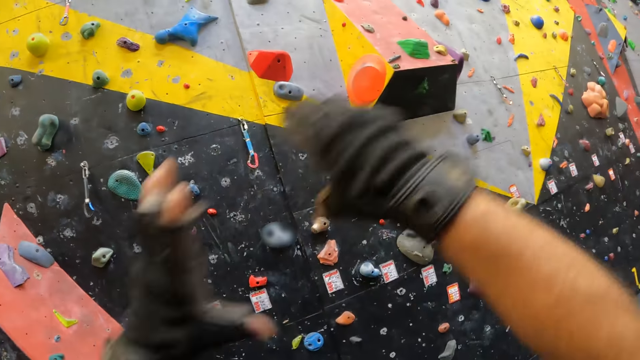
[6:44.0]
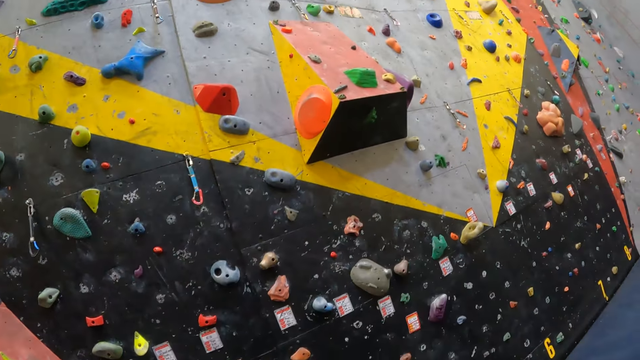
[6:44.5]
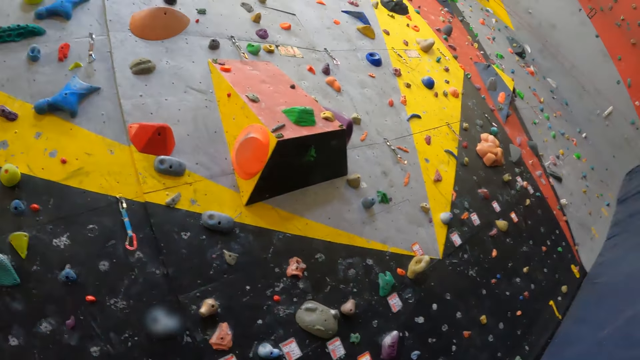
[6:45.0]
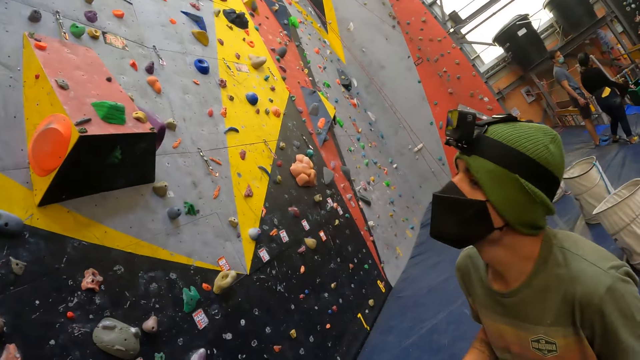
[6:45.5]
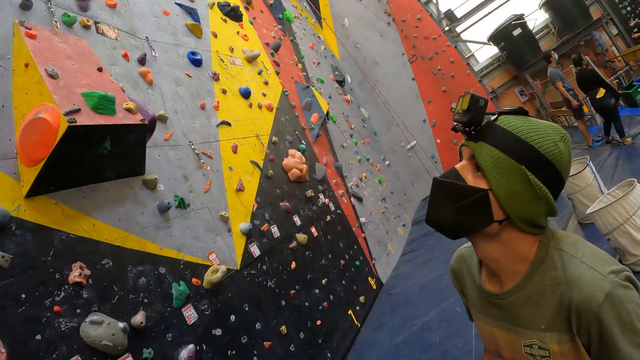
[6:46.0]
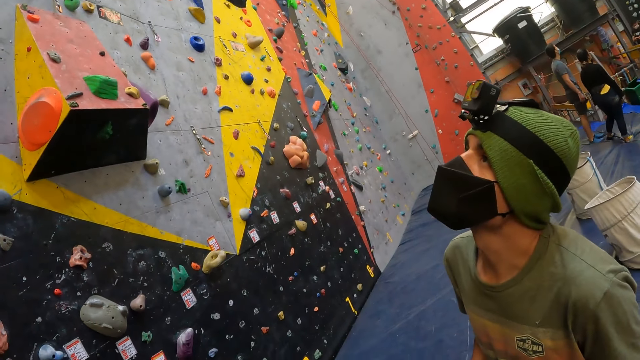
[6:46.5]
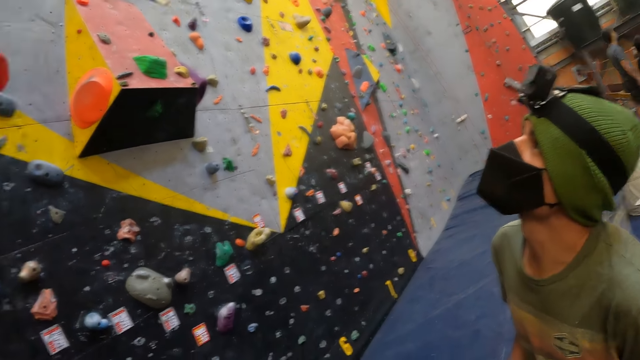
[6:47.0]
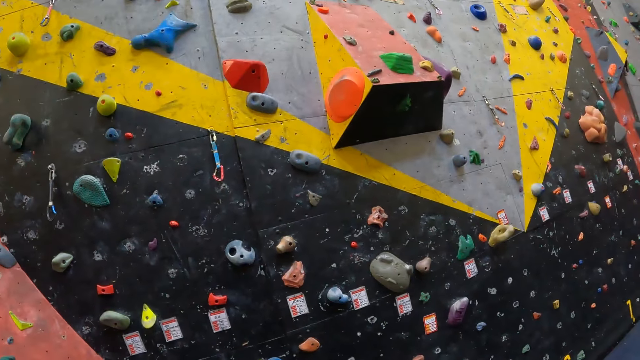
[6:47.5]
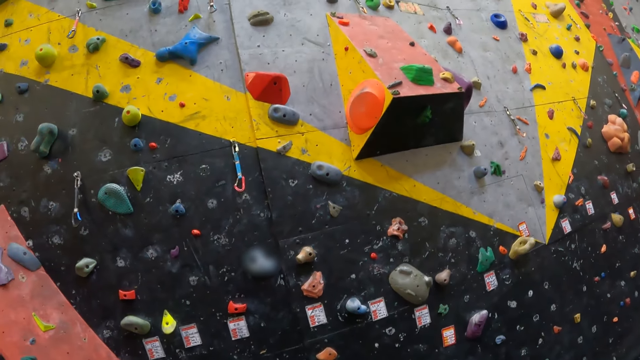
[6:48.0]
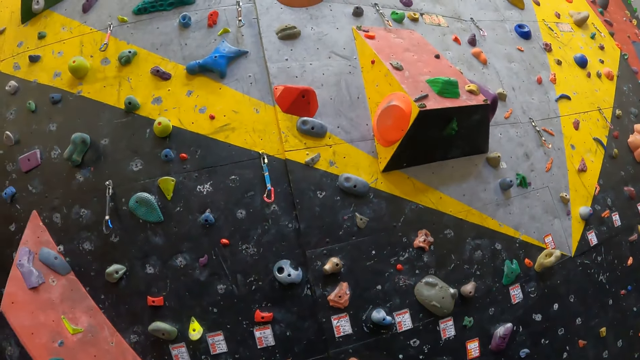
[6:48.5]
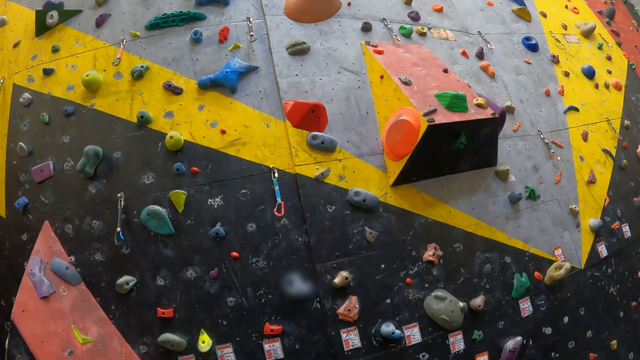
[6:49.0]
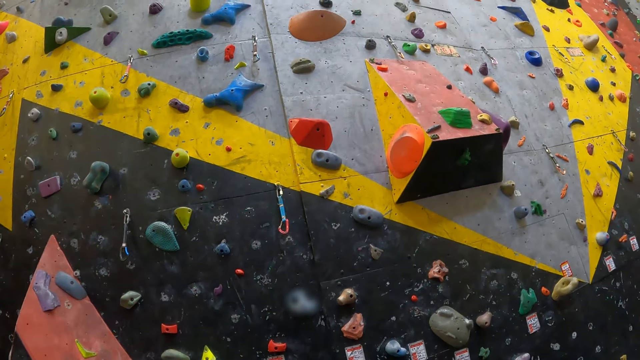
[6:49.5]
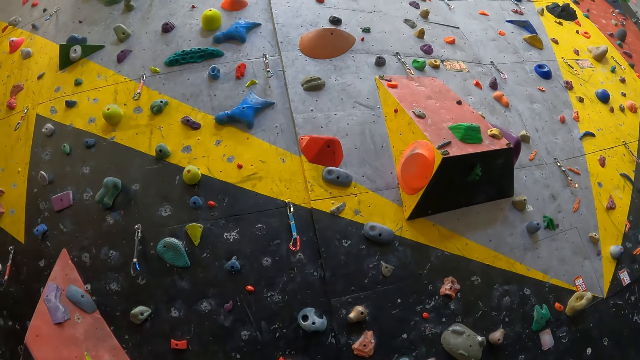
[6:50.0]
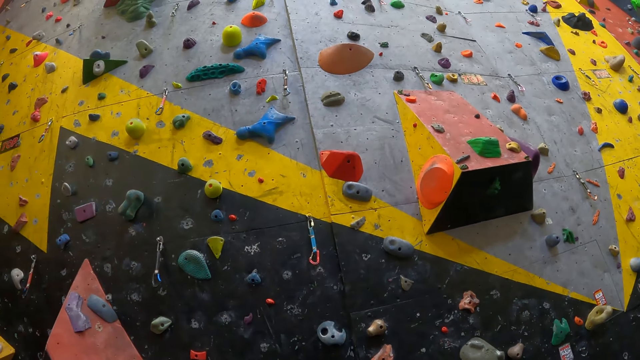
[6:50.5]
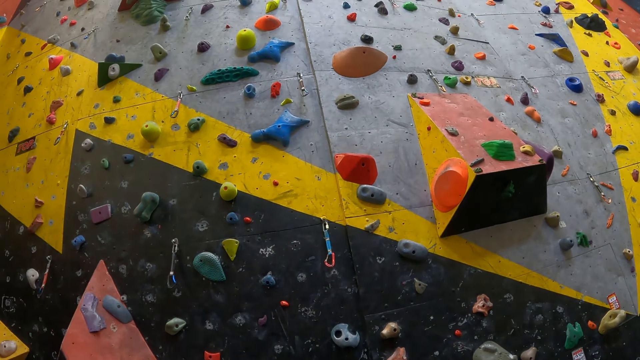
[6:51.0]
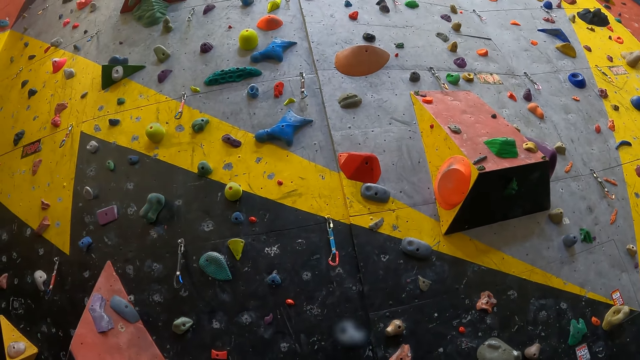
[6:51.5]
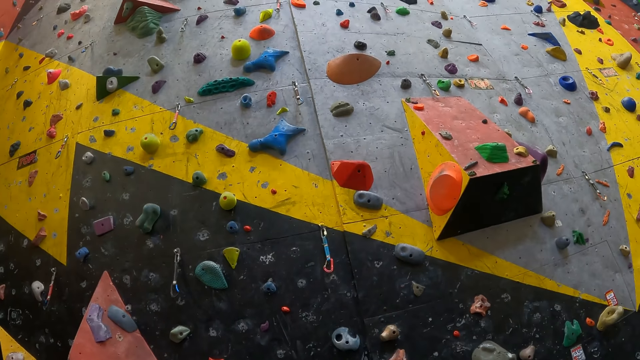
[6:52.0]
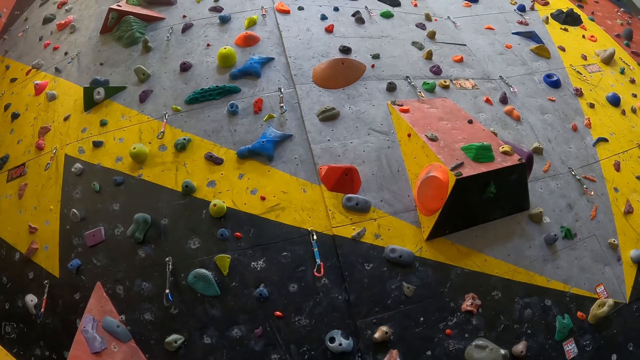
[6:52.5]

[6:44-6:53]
The camera wearer raises his hand. He holds his hand and drops his hand. He interacts with a man. The man looks upwards. The camera wearer stares at the climbing holds.

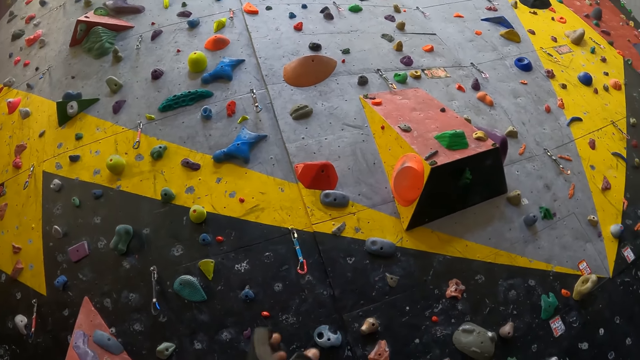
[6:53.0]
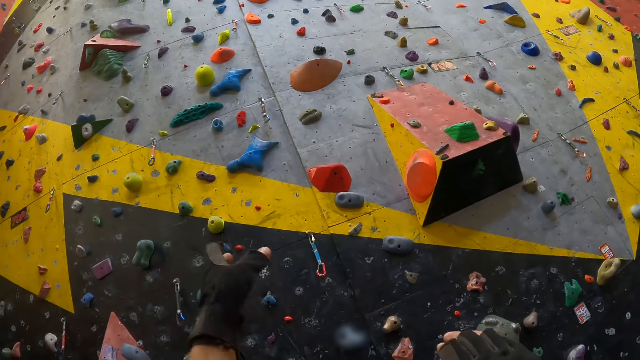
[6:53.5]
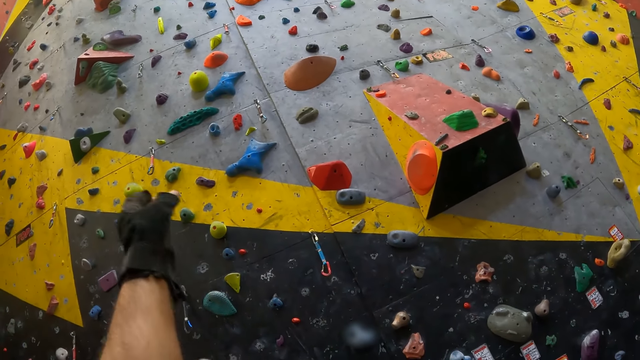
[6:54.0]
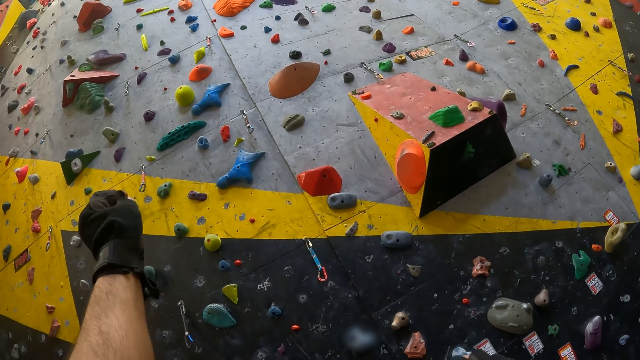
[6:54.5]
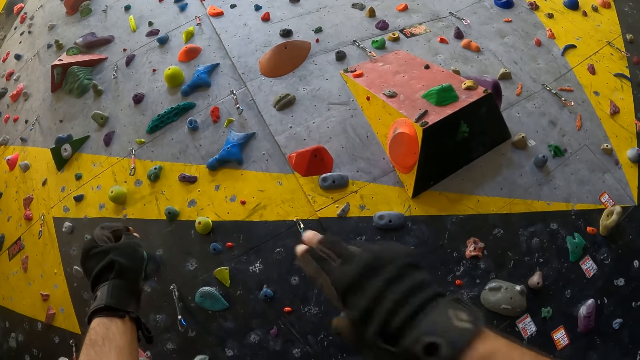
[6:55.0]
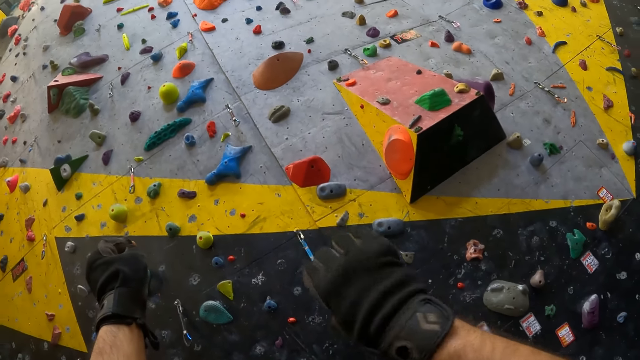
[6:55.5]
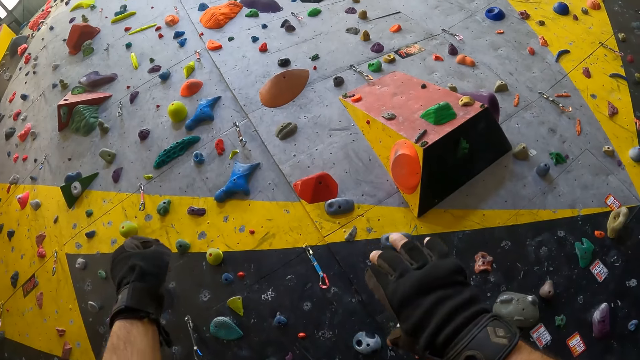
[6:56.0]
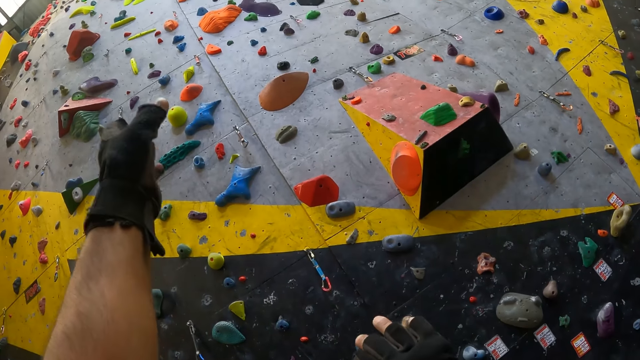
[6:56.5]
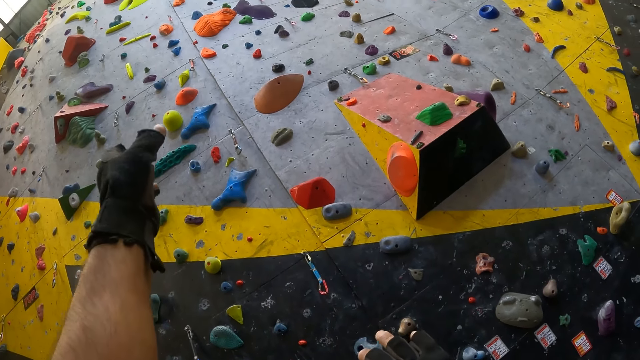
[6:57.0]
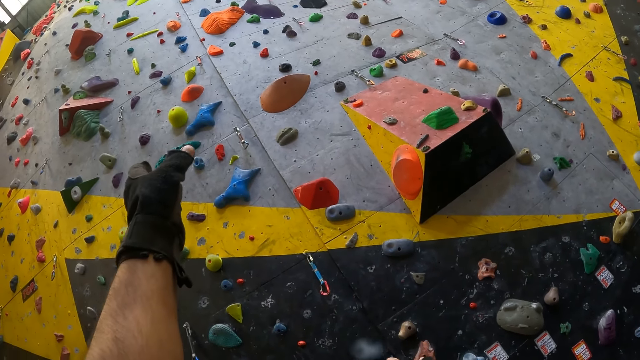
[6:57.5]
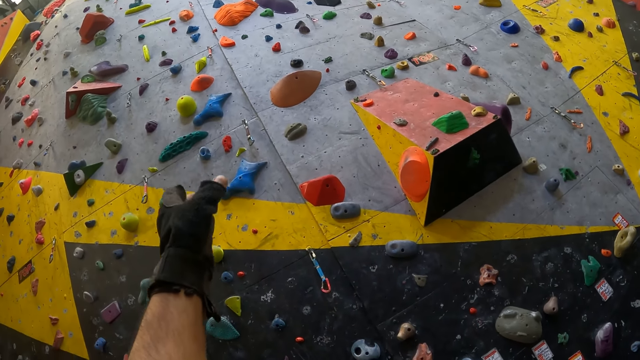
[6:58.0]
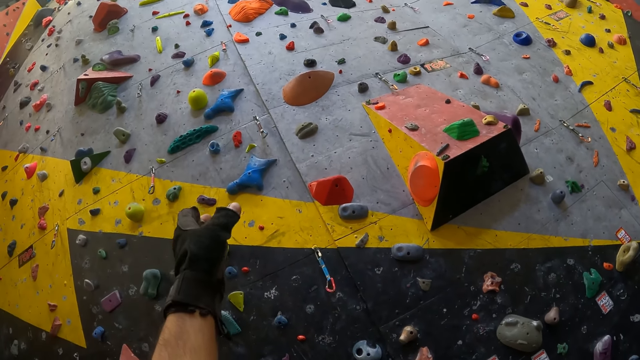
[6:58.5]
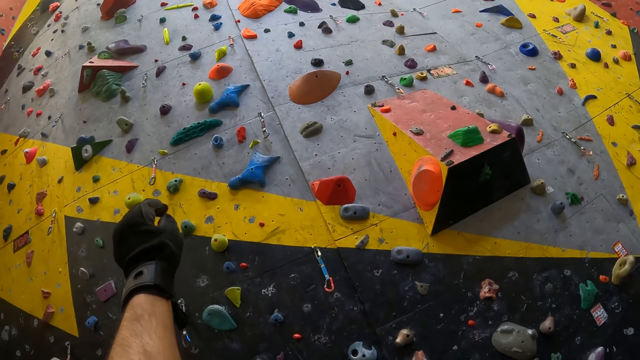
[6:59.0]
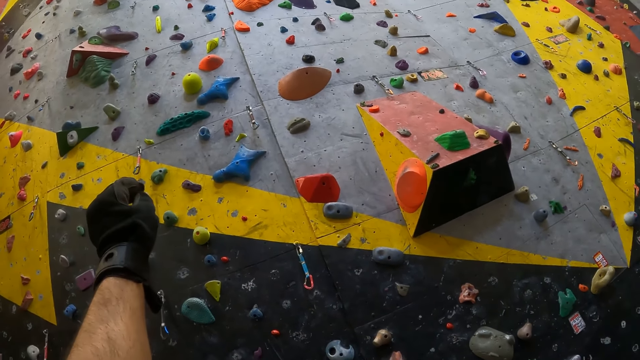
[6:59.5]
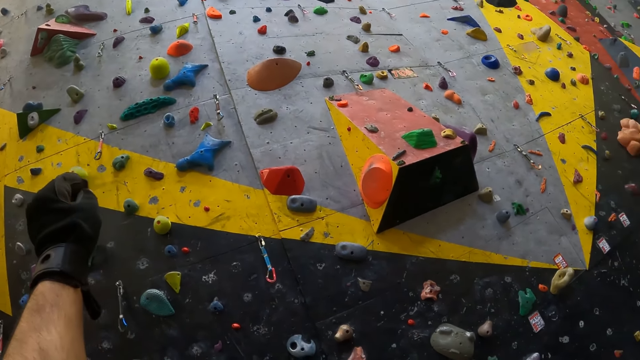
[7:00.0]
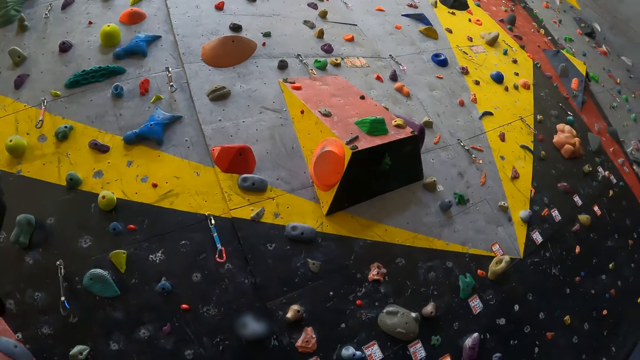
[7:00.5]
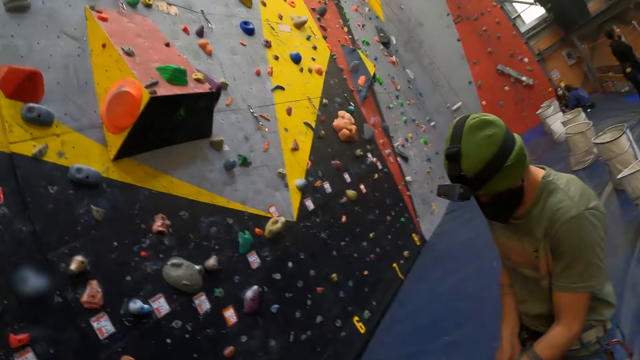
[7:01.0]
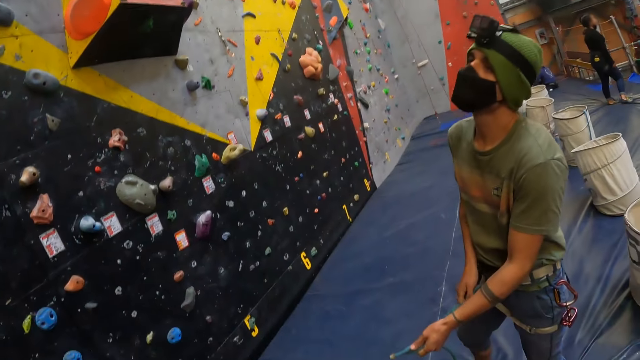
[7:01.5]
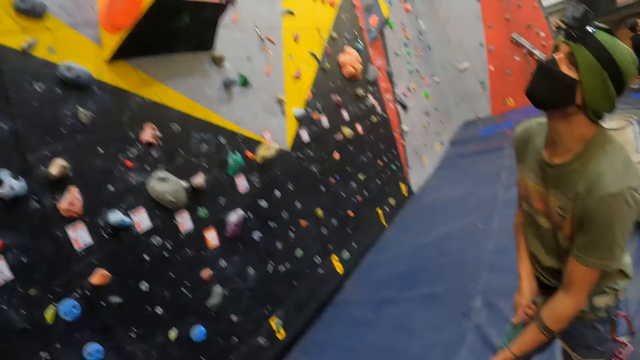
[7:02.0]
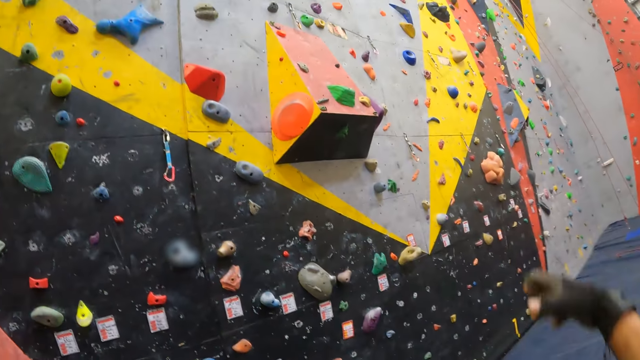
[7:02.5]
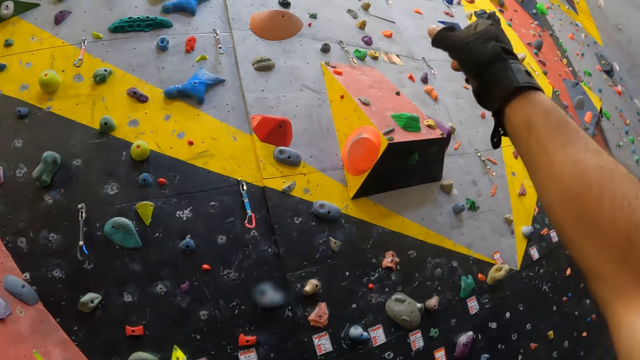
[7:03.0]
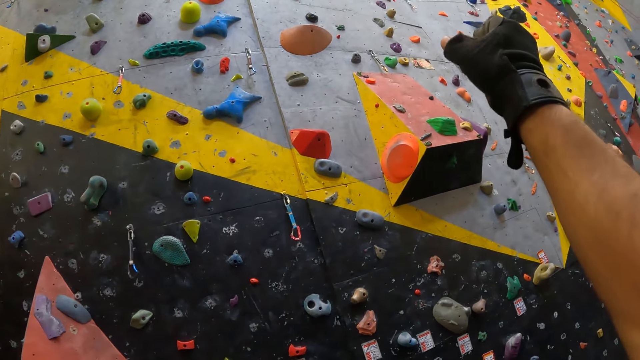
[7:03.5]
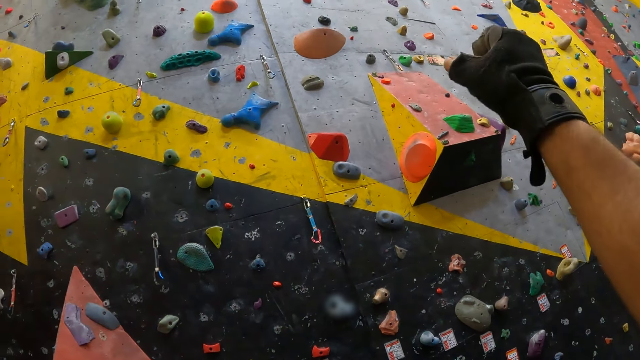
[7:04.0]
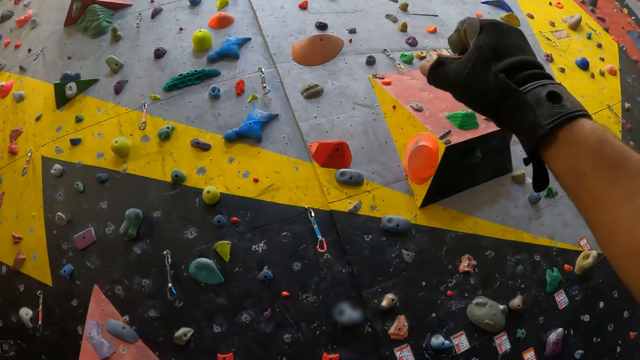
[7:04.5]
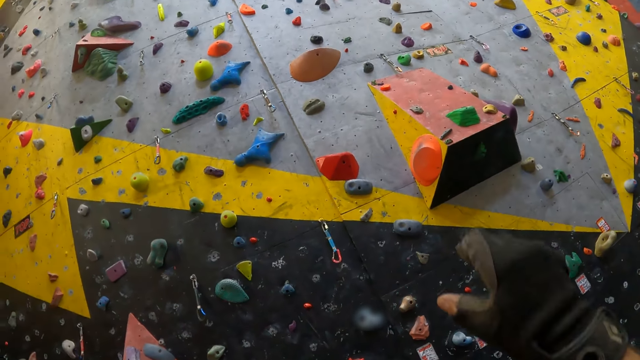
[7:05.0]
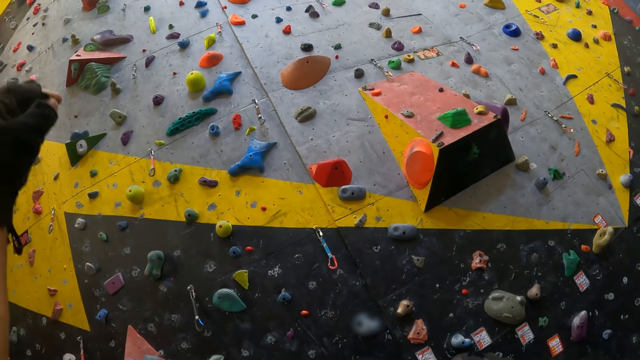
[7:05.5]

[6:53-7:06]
The camera wearer raises his hand. He points at the rope carabiners.
